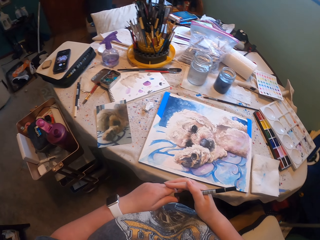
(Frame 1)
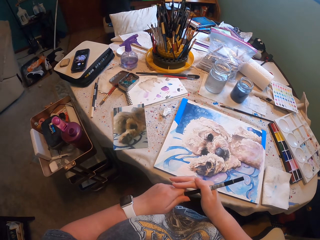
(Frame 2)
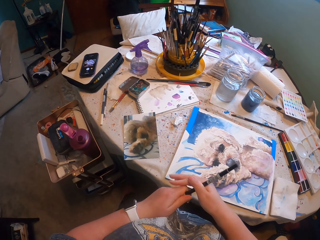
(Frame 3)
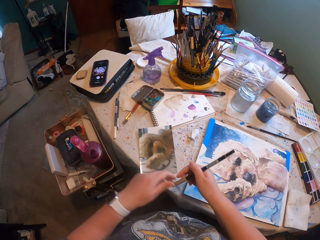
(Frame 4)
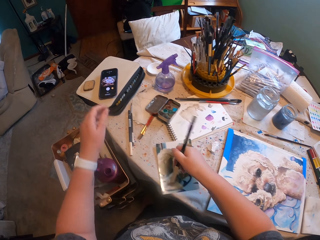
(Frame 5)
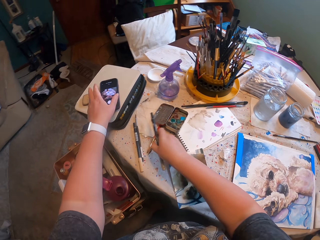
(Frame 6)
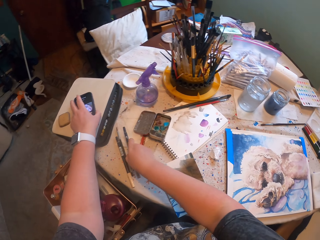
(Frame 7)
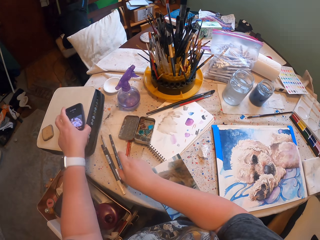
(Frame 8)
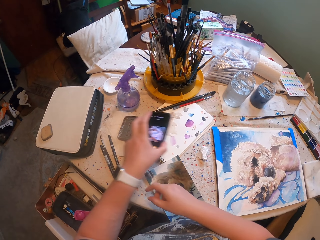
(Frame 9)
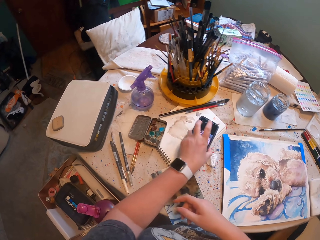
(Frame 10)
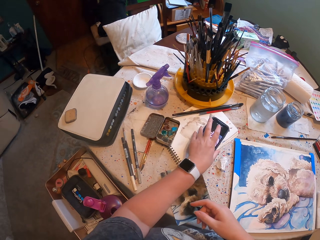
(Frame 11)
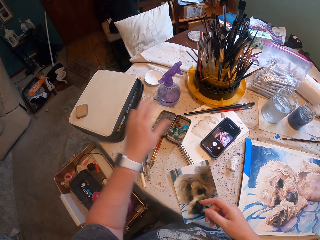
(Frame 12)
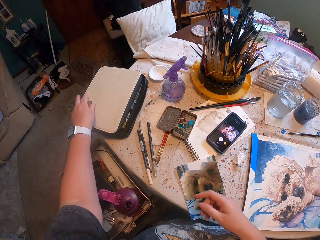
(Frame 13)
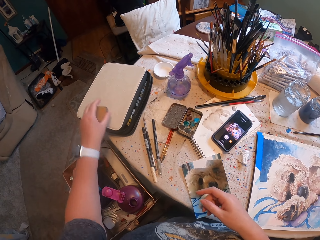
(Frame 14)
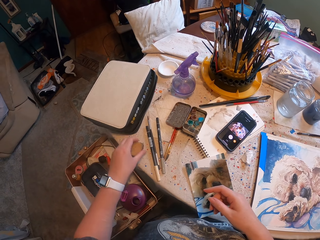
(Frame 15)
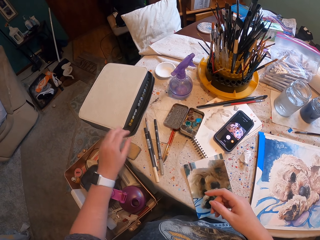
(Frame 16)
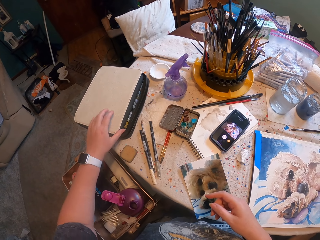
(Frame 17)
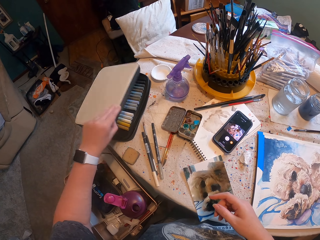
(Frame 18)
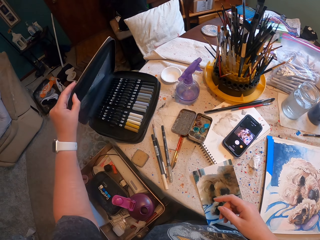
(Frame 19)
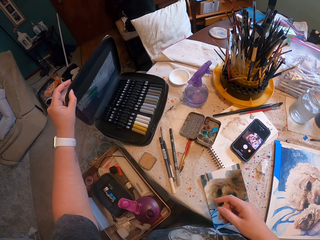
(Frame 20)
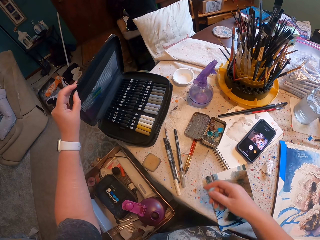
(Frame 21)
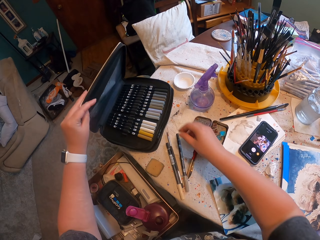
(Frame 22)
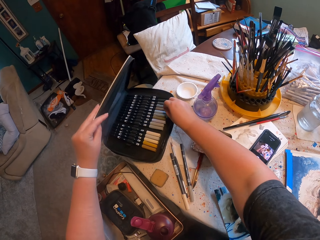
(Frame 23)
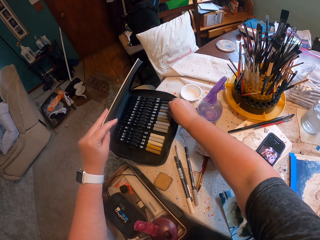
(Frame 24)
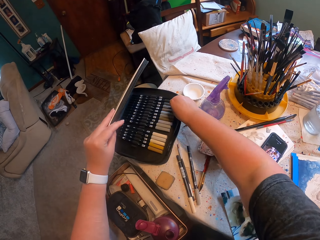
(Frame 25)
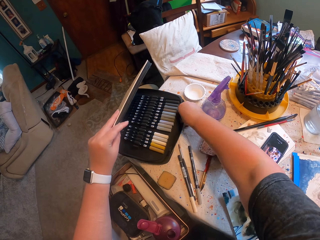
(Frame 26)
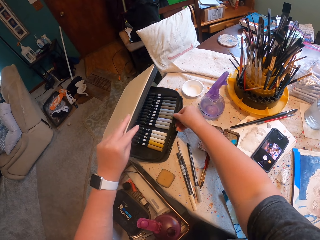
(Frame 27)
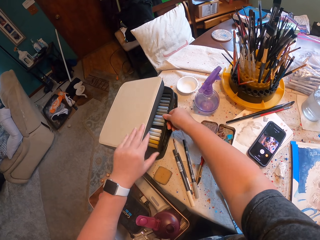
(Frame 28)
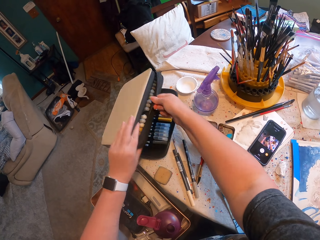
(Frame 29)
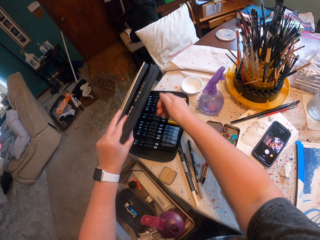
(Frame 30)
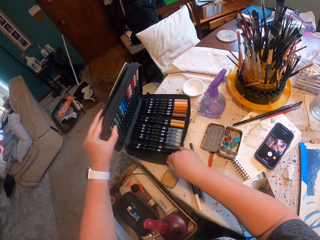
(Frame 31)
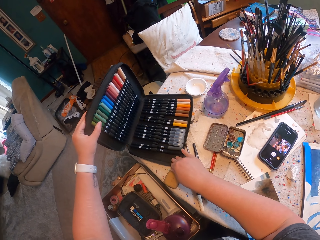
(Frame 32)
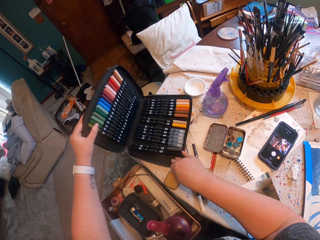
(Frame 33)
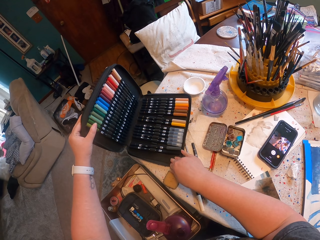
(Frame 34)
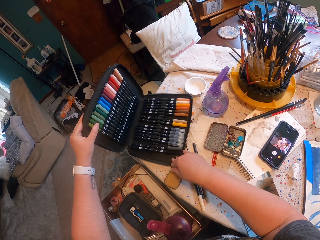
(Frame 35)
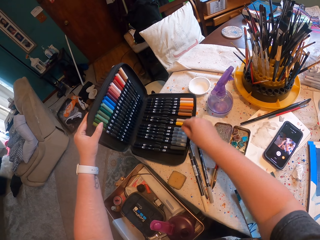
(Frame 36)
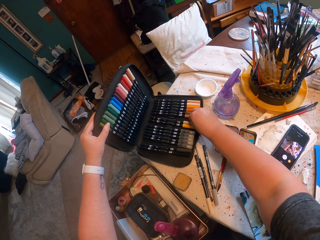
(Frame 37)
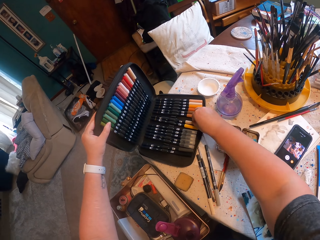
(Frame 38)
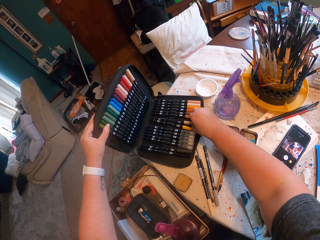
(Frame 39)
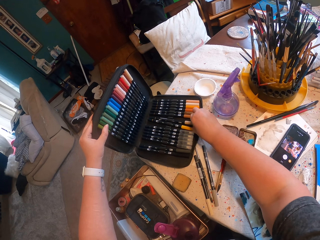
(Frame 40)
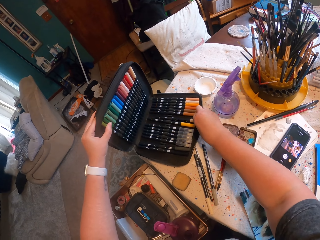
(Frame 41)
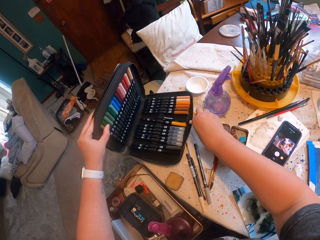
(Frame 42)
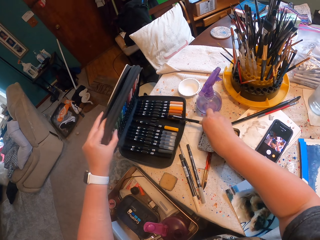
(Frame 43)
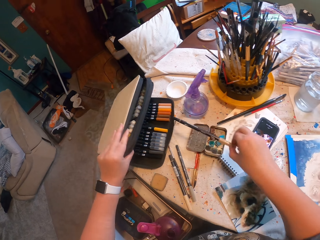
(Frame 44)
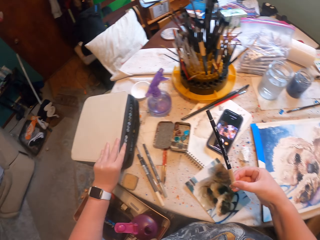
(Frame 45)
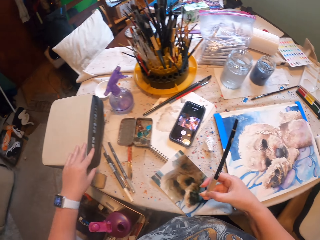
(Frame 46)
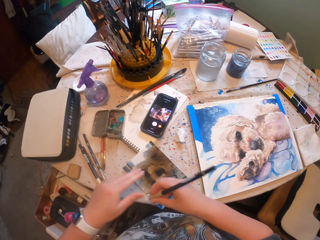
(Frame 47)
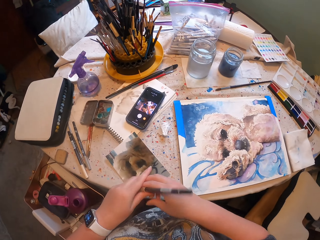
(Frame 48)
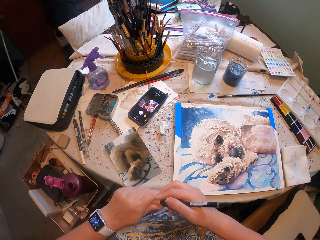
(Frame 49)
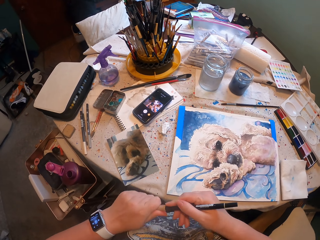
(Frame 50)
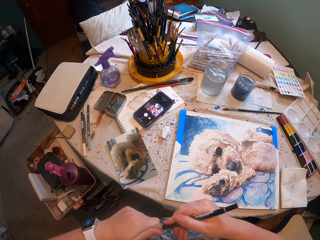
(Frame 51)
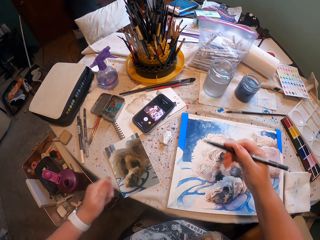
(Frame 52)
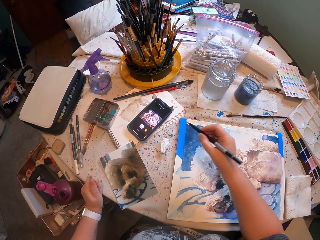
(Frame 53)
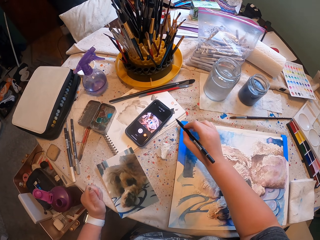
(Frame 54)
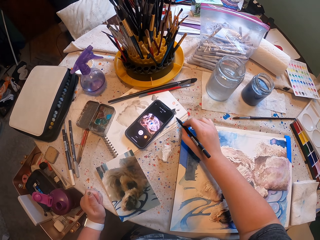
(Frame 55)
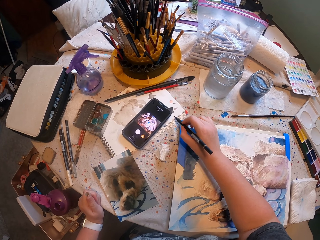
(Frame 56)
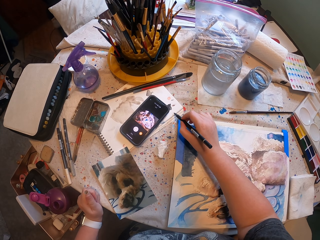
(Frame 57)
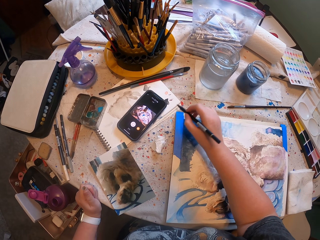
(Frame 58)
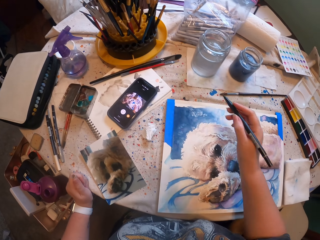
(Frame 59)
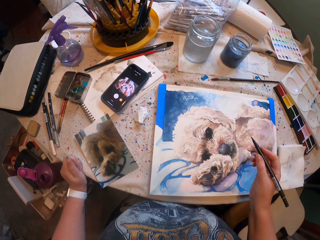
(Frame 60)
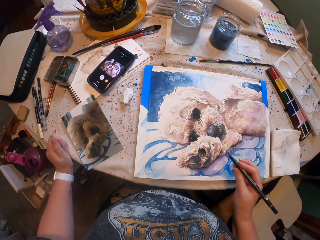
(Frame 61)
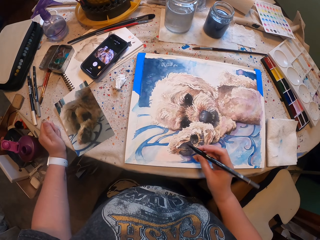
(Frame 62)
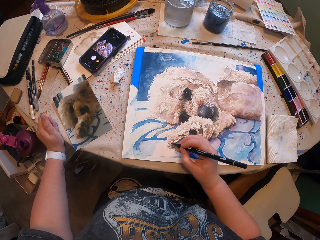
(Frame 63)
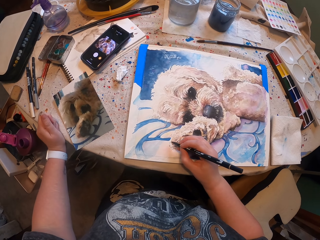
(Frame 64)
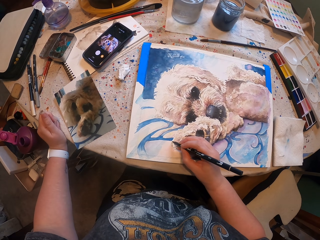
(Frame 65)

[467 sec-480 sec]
The camera wearer puts the paint brush down. They pick up the phone. They place the phone on the table. They pick up a rubber. They place the rubber on the table. They open a bag. They flip the paint brushes. They pick up a paint pen. They pick up the paint brush. They open the paint pen. They paint the picture.

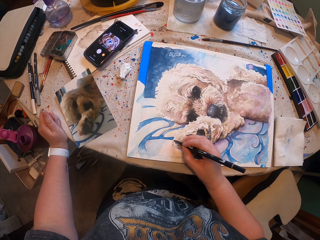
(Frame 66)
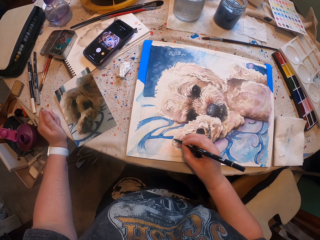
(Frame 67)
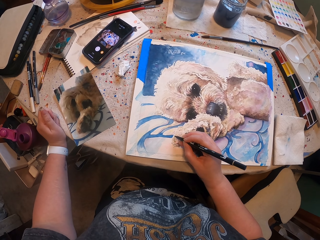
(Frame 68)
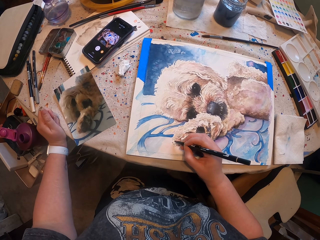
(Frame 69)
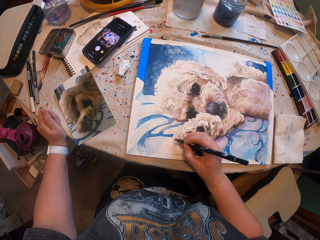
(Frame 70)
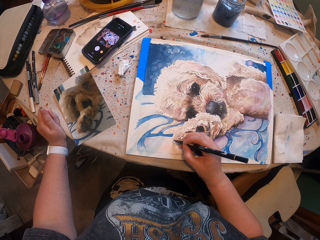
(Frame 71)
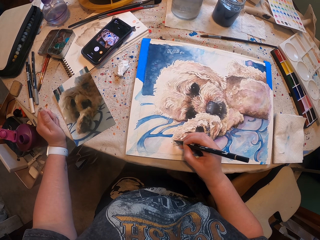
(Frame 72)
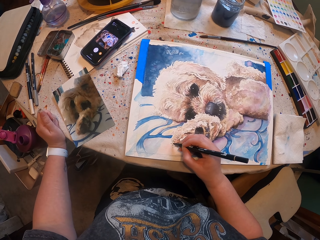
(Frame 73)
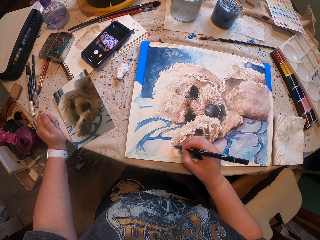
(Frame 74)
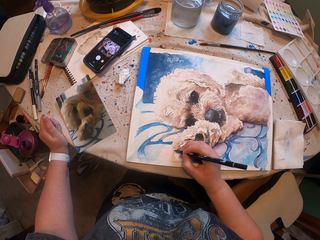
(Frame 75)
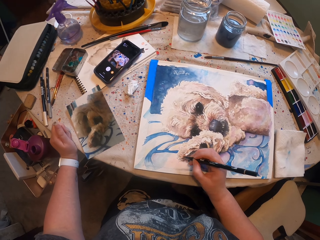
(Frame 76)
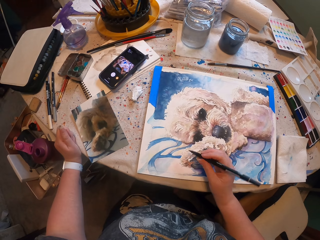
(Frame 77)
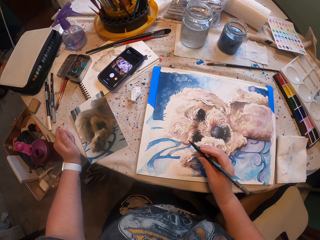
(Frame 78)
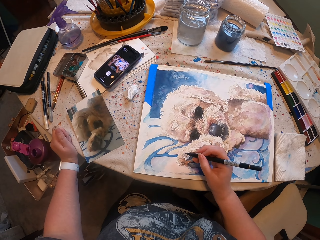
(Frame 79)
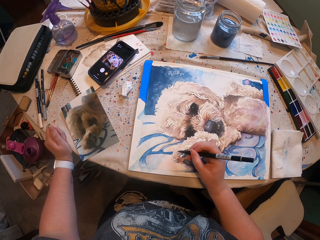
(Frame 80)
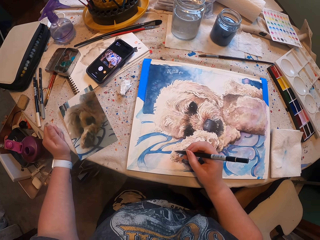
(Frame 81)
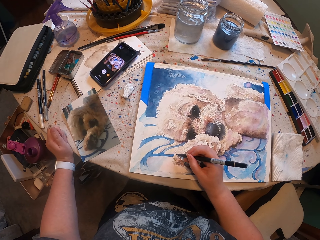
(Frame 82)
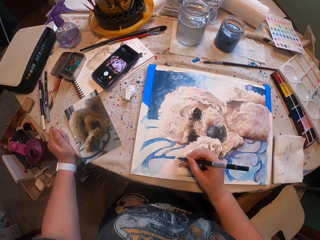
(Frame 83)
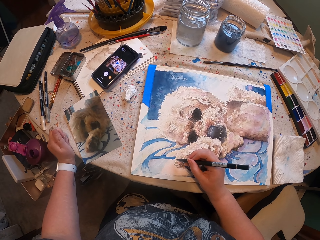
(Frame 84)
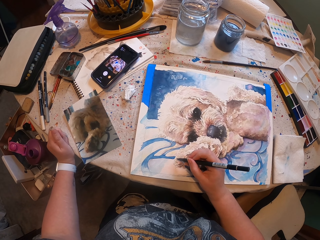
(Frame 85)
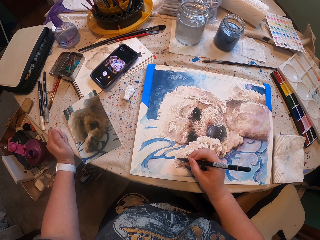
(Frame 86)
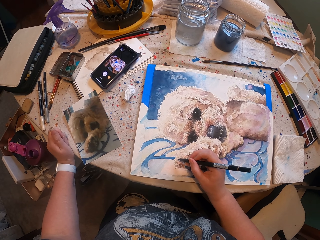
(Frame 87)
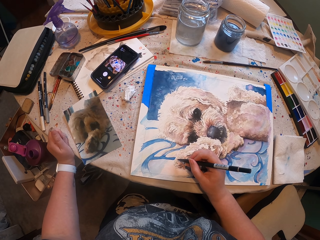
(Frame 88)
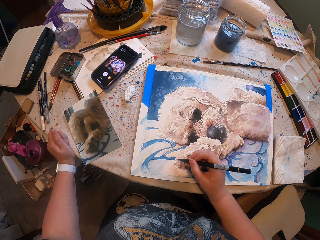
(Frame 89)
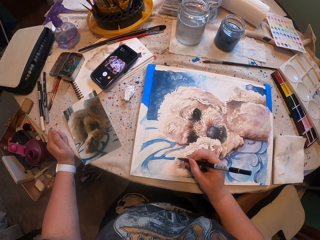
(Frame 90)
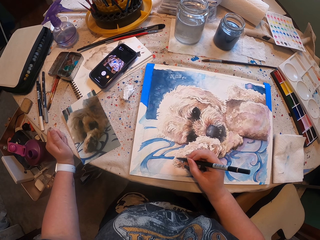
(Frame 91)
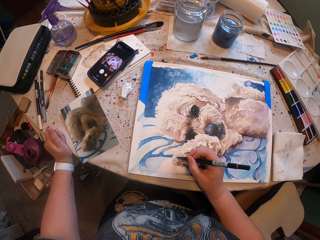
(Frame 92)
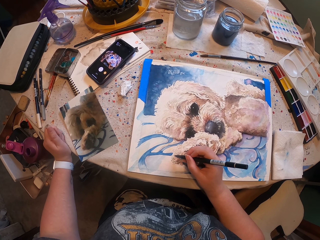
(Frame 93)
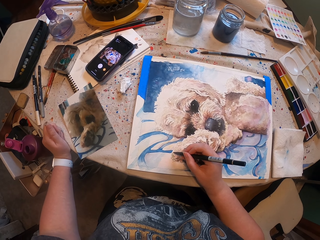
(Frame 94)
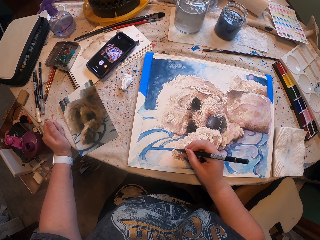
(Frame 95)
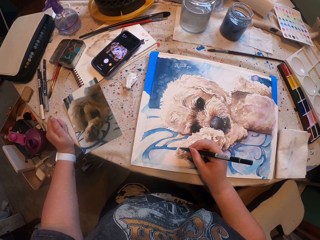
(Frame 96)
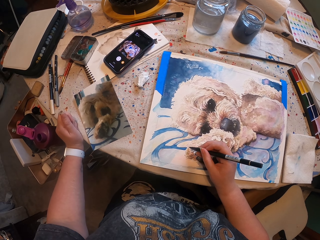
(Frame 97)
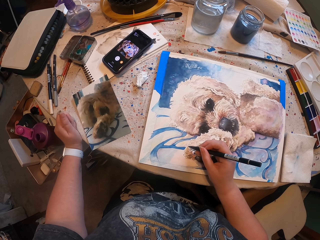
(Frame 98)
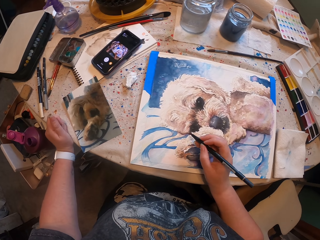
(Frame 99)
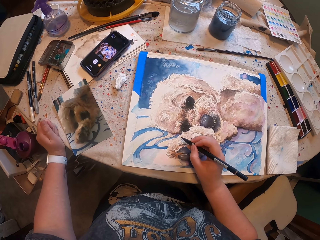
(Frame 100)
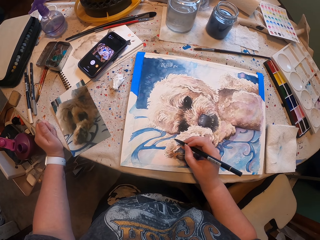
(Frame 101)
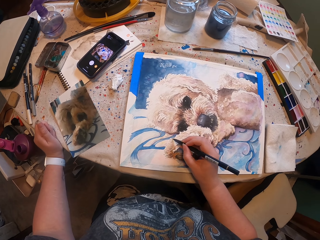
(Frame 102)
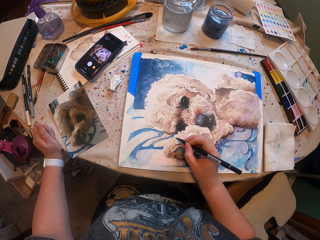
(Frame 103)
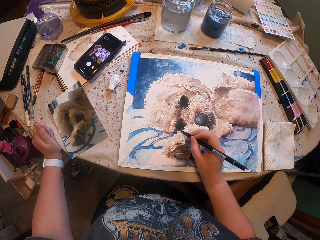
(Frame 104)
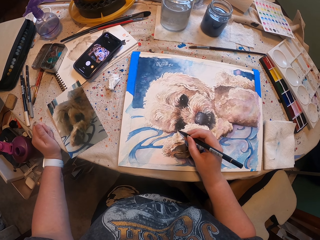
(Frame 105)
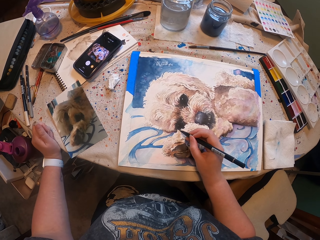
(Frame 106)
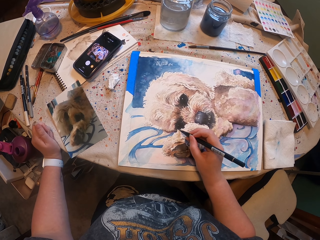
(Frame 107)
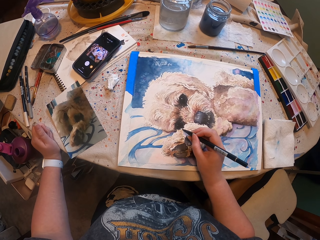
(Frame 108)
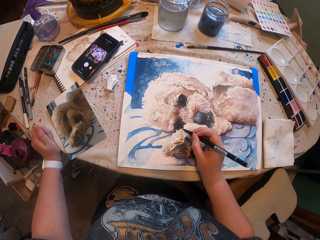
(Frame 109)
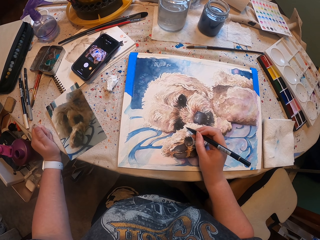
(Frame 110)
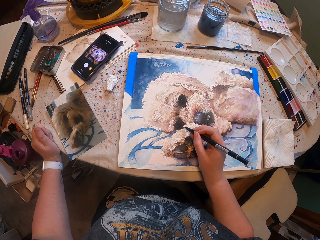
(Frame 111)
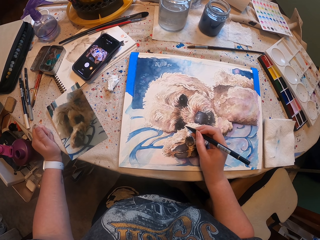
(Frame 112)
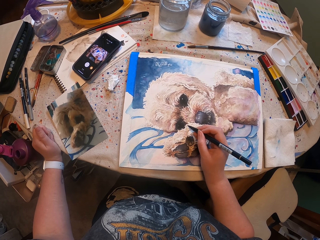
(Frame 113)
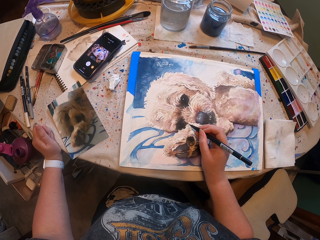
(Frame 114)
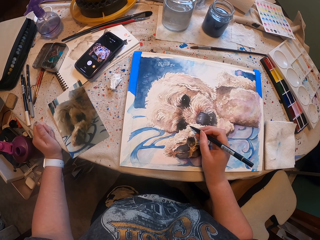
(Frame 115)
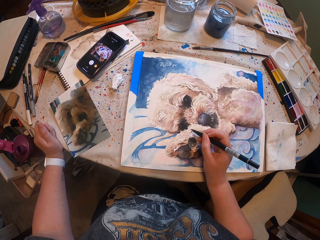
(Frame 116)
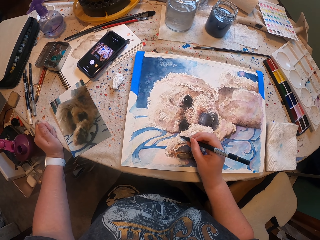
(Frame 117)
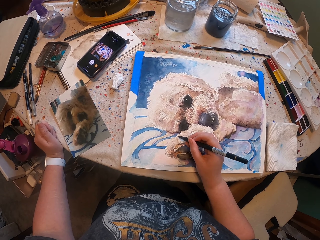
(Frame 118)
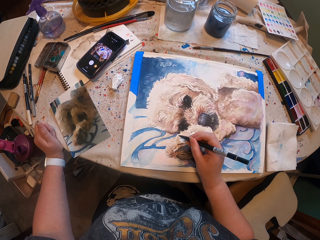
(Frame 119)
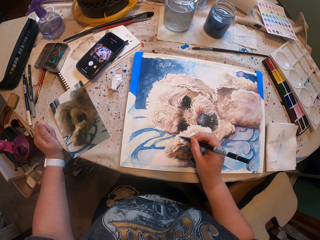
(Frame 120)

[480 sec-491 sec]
The camera wearer paints the drawing. They paint the drawing repeatedly.
